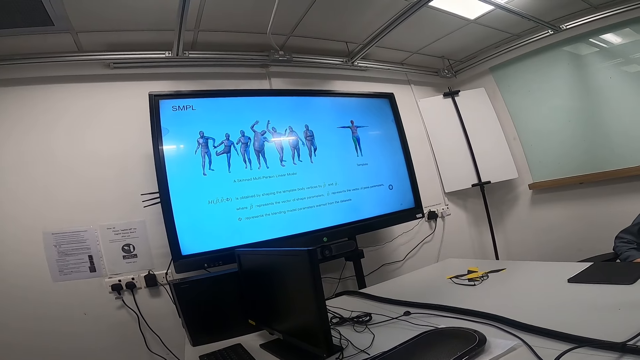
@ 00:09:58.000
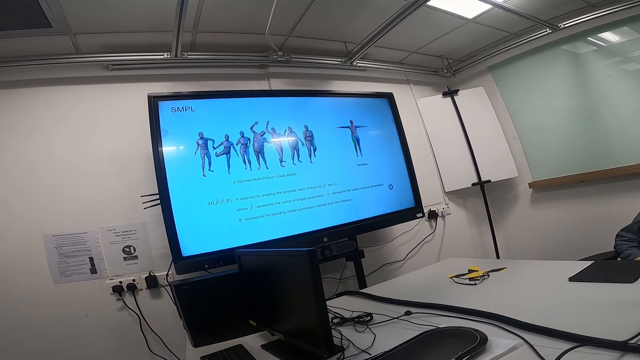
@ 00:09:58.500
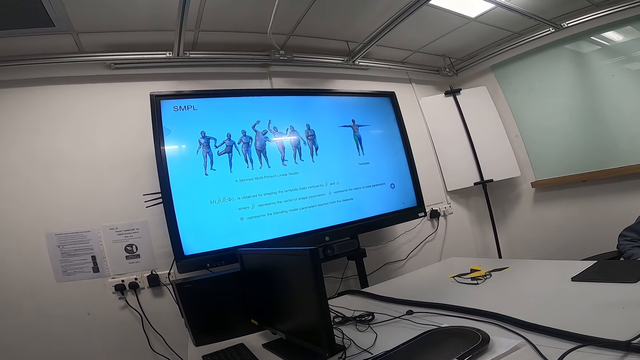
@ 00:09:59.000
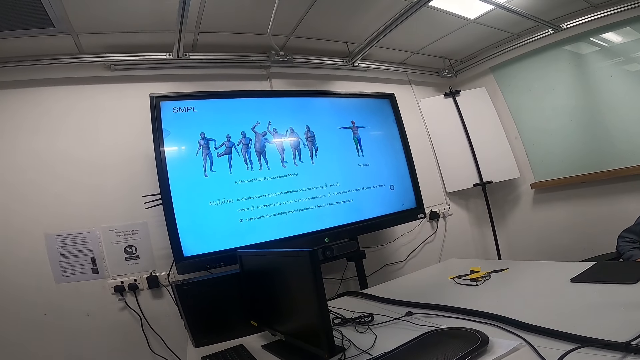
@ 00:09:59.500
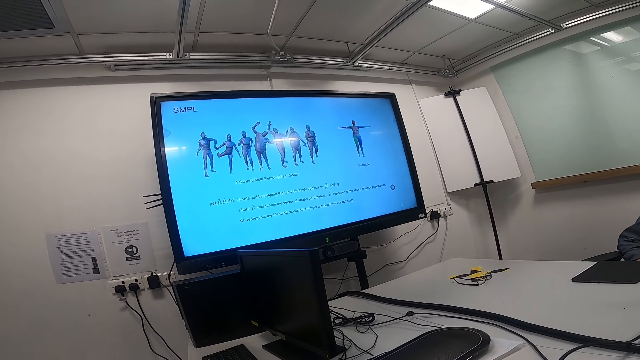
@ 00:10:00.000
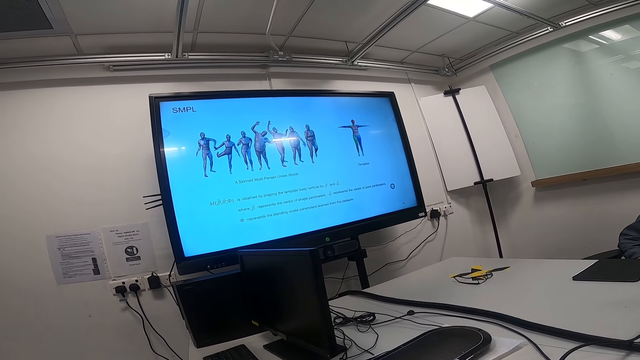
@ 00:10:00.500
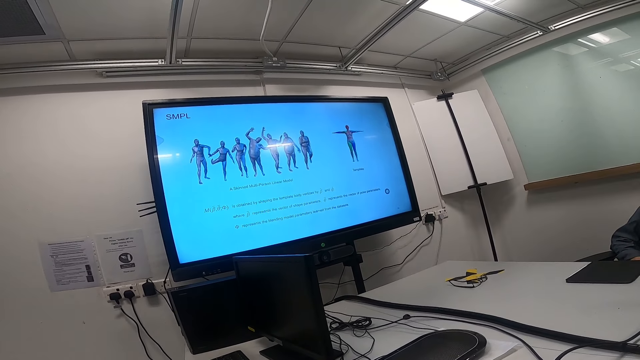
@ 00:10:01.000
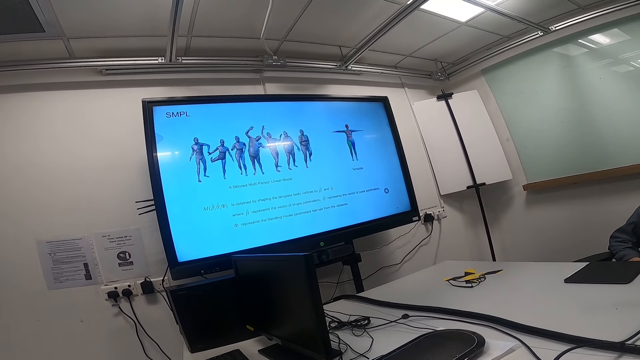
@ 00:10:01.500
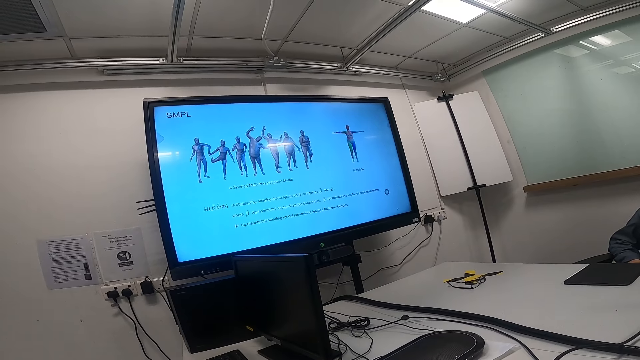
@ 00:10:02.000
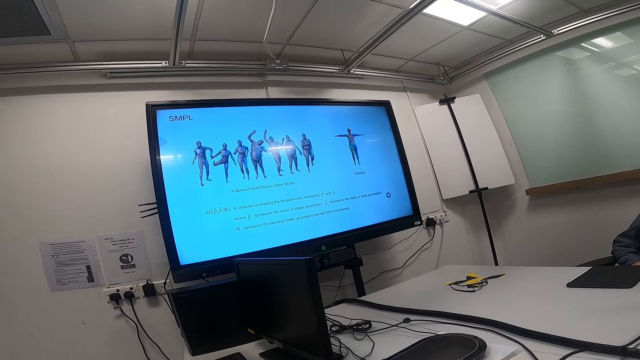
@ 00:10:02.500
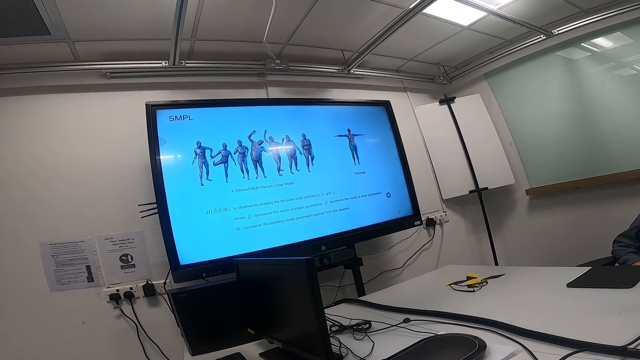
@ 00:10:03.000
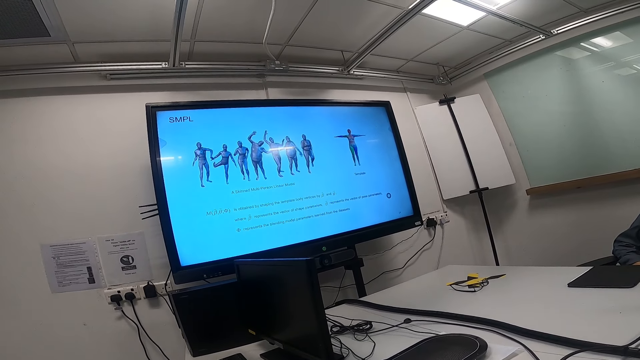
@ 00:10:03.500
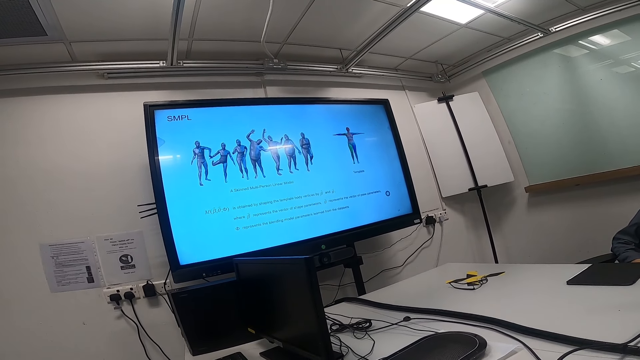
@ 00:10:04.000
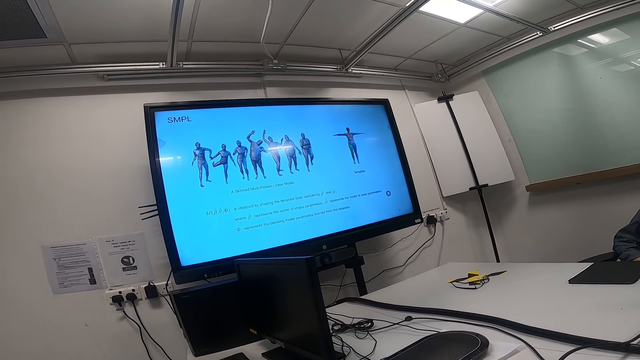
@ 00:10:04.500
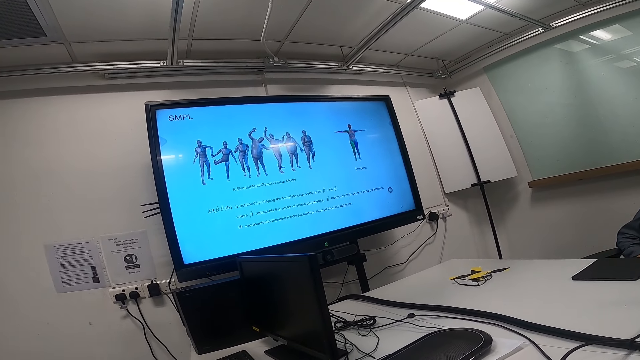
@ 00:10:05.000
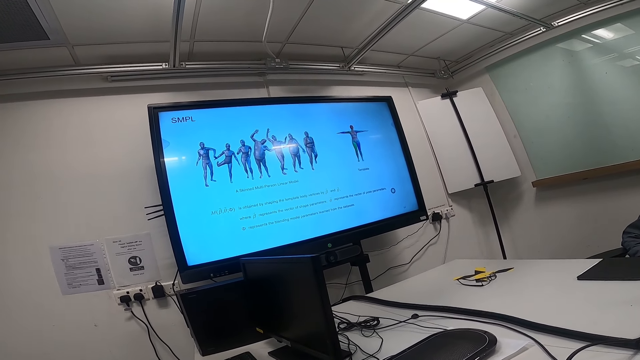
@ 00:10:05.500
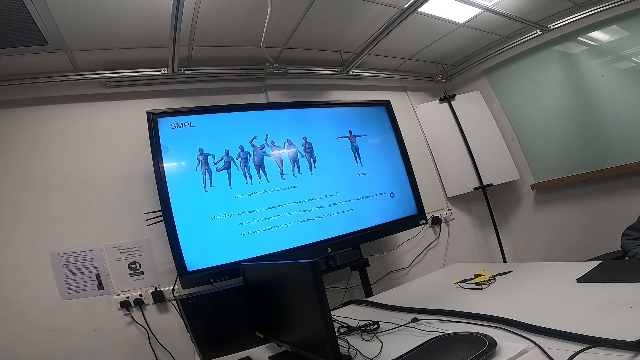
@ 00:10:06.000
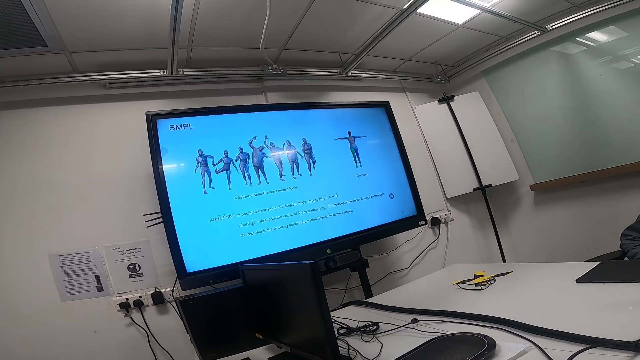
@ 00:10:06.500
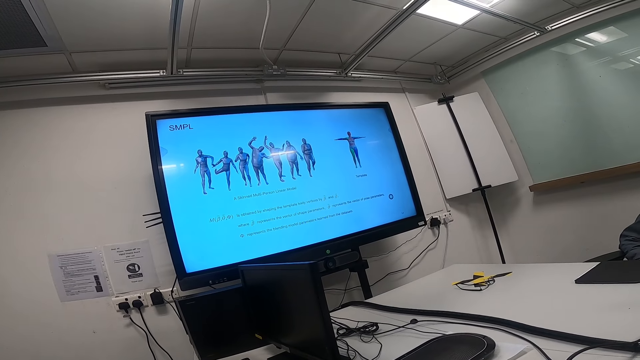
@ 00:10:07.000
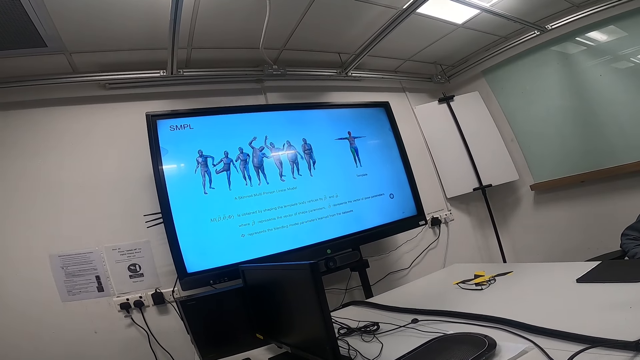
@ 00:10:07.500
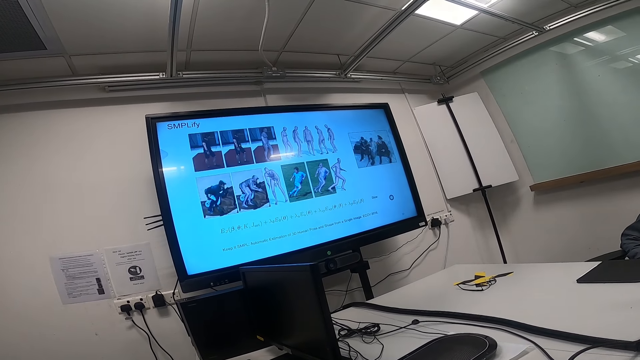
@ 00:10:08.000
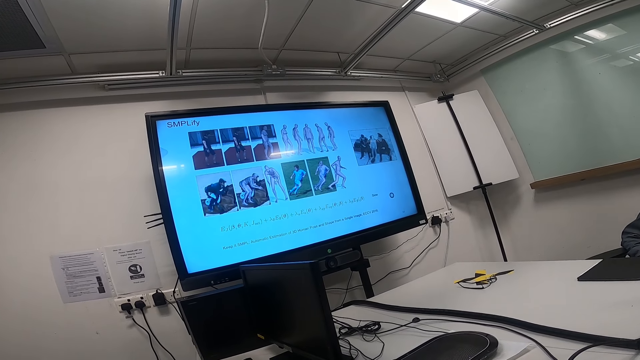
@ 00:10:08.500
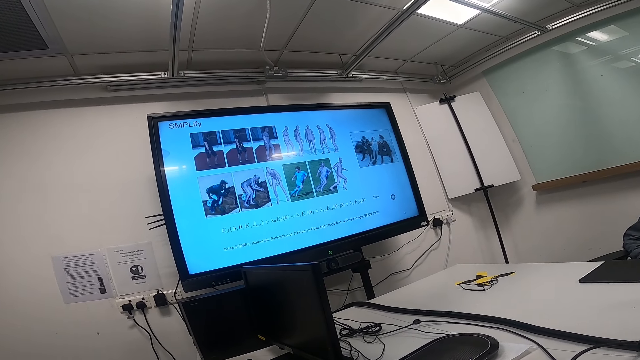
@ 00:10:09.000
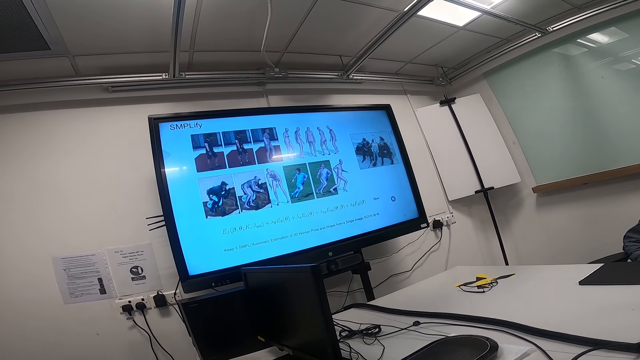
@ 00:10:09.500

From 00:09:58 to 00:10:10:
The camera wearer watches the news on a smart TV.

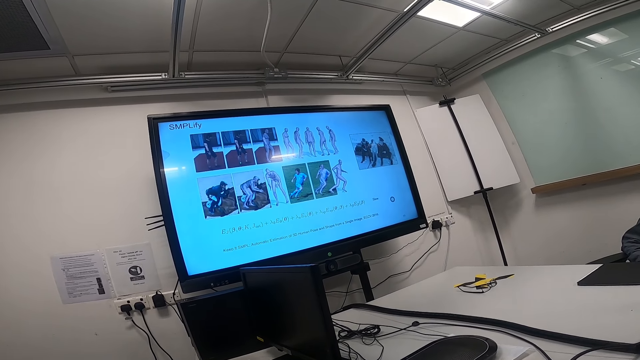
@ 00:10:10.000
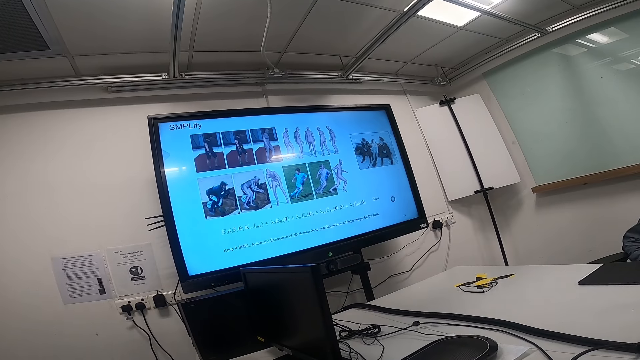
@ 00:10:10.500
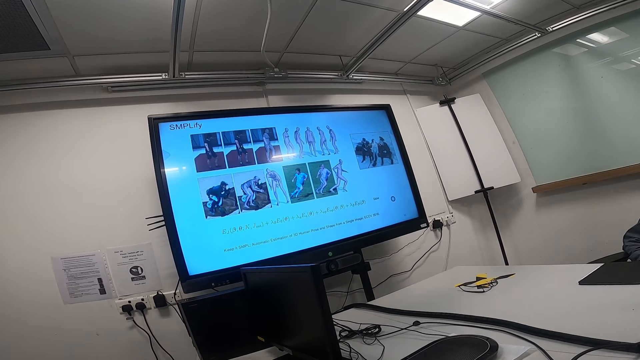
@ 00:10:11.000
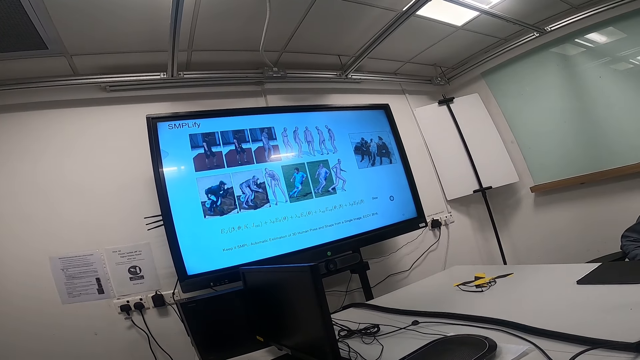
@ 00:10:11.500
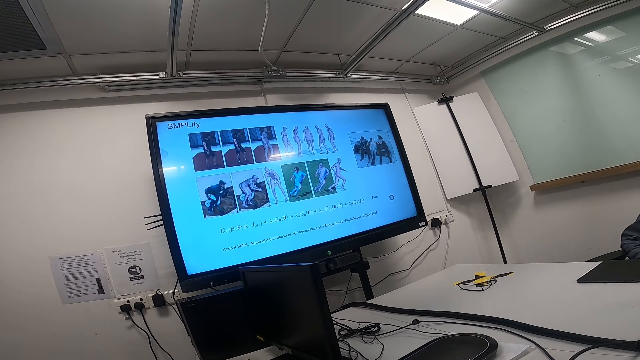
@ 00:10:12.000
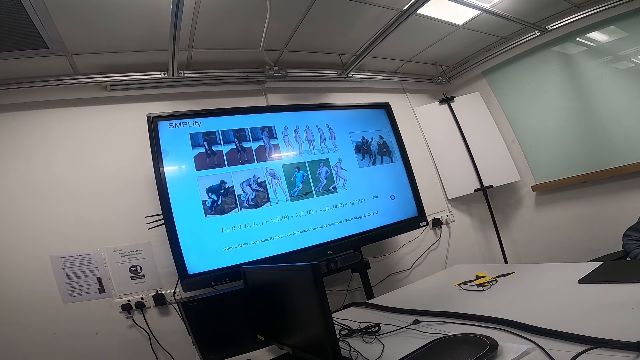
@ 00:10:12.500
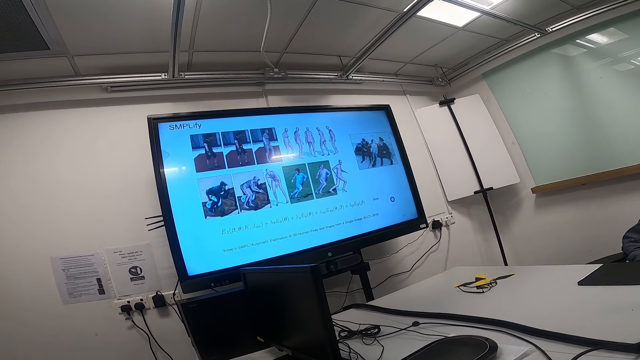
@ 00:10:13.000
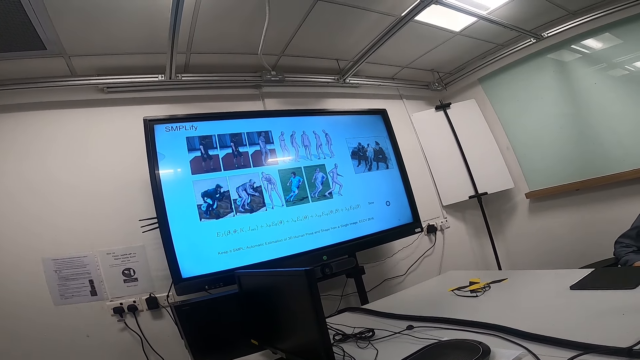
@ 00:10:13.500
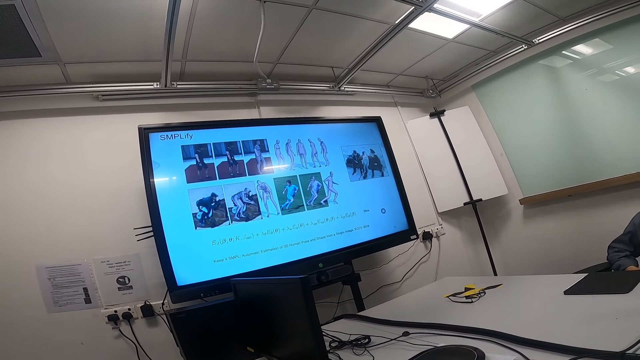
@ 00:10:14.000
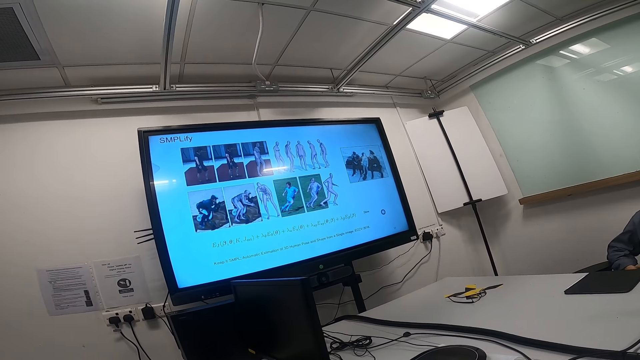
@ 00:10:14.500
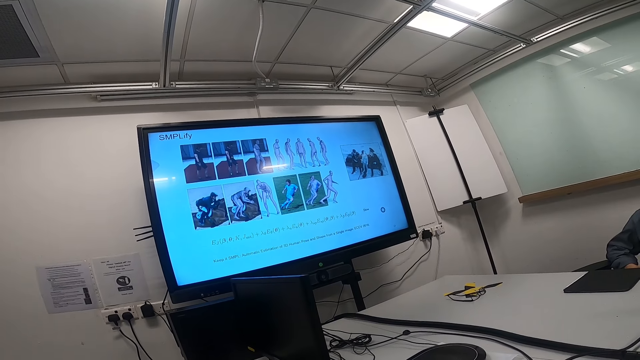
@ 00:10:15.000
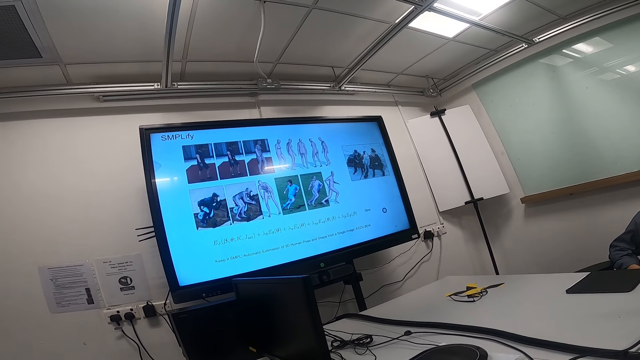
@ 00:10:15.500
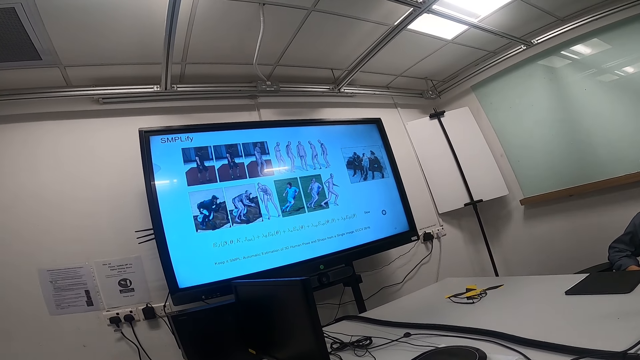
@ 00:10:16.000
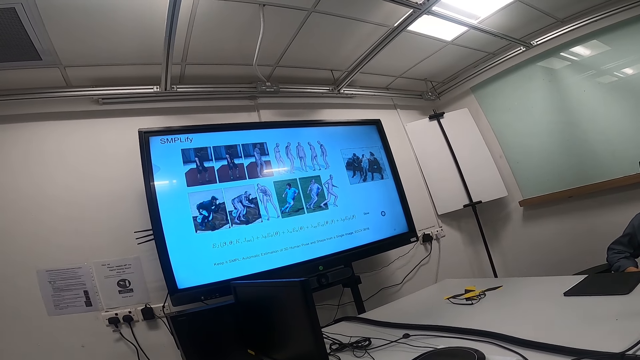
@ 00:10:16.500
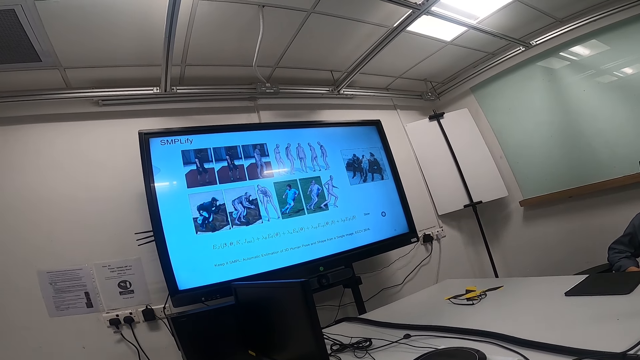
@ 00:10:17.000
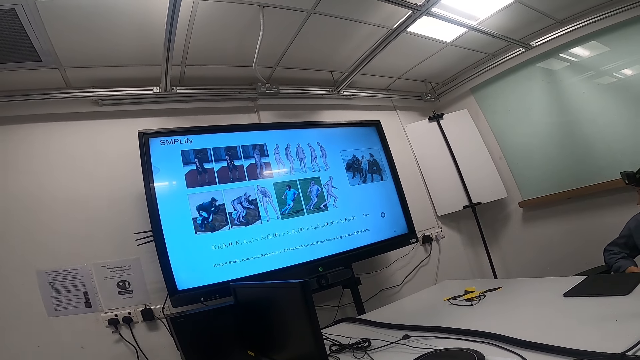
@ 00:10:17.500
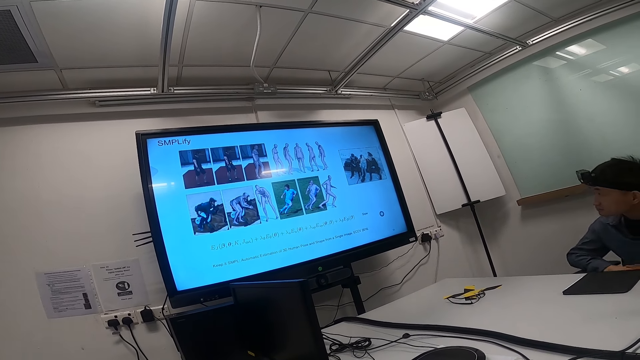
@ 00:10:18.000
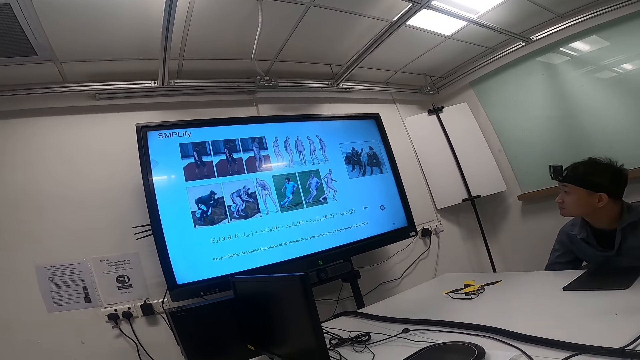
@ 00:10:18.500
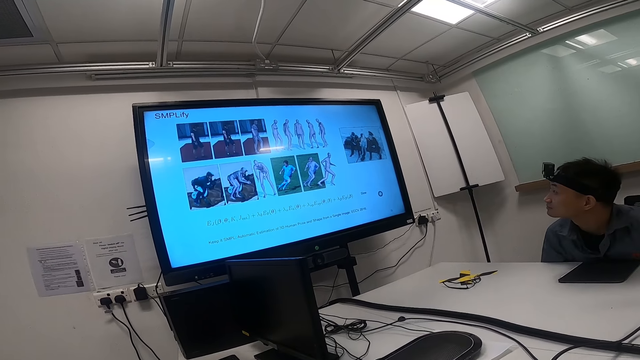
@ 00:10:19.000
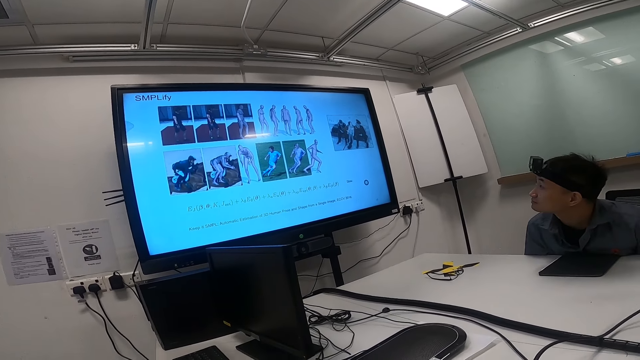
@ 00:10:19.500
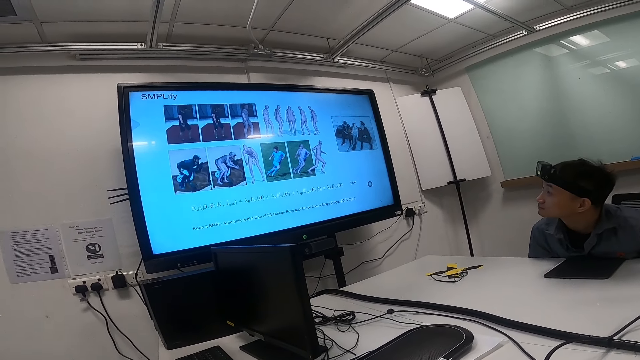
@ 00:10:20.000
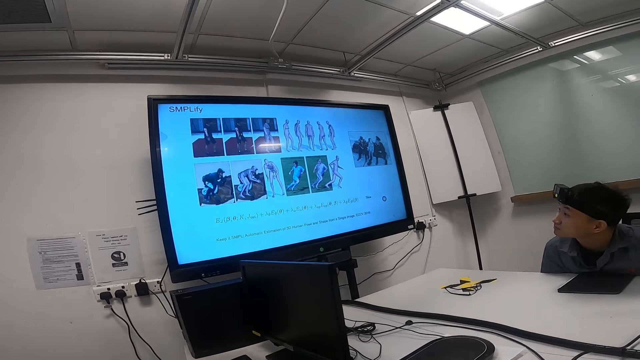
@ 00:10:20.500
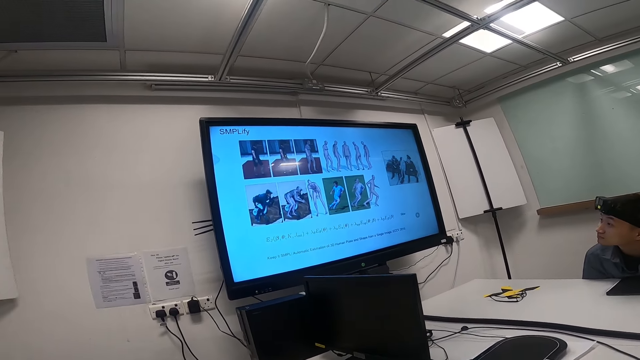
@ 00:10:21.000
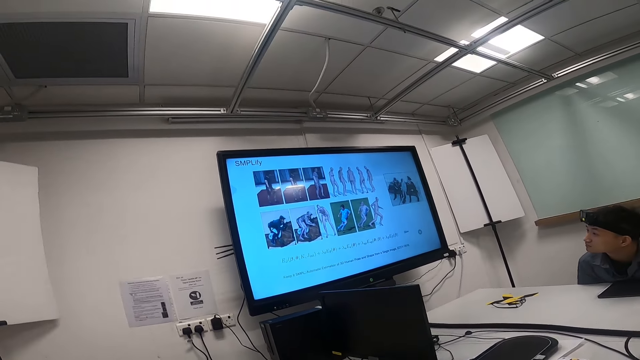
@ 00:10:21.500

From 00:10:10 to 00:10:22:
A man moves his head forward. The man watches the news on a smart TV.
